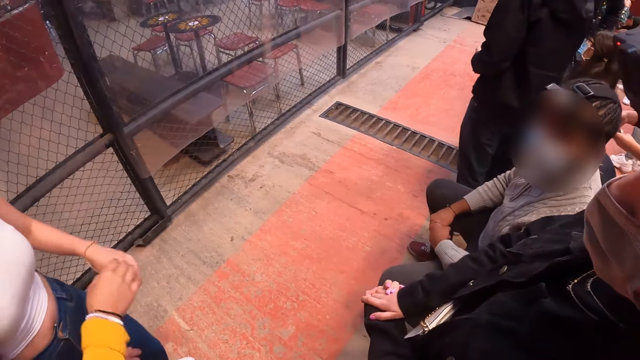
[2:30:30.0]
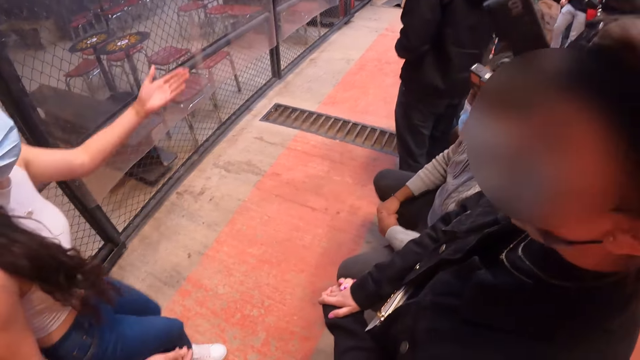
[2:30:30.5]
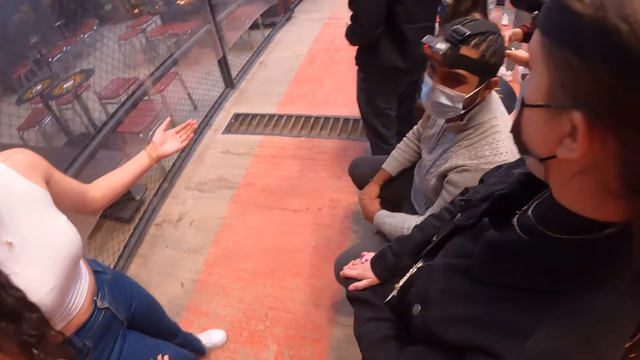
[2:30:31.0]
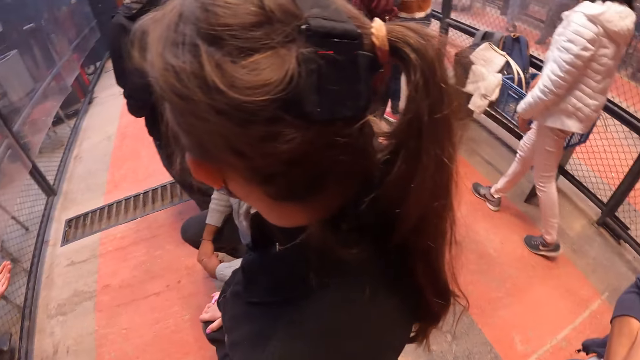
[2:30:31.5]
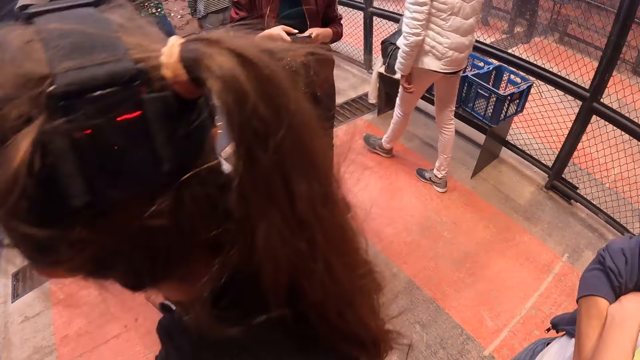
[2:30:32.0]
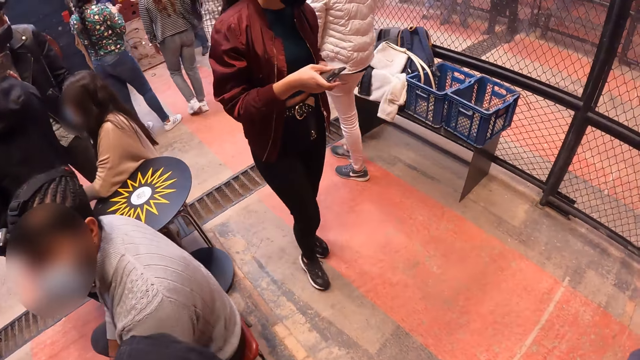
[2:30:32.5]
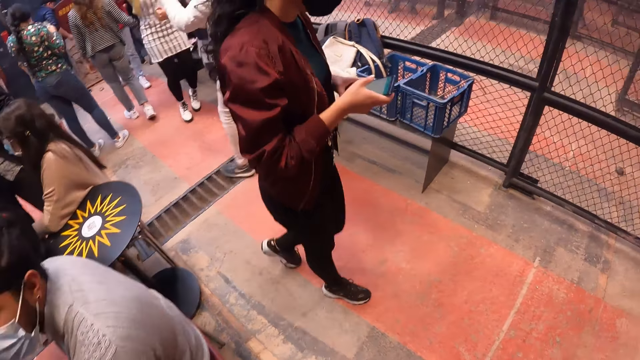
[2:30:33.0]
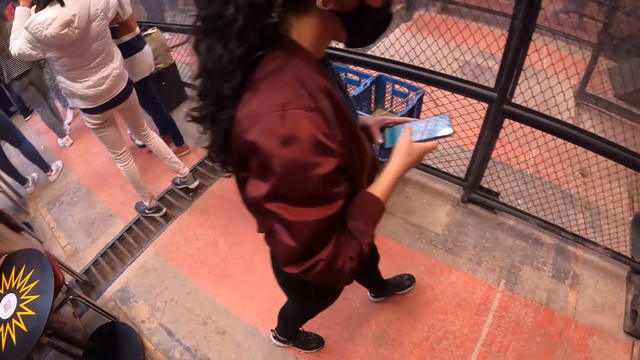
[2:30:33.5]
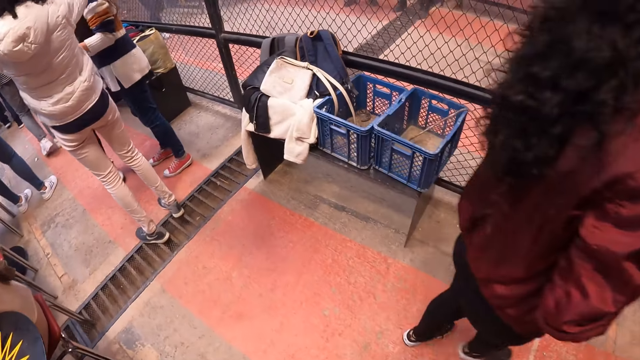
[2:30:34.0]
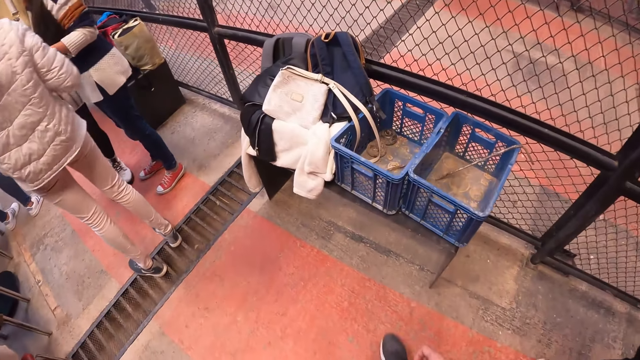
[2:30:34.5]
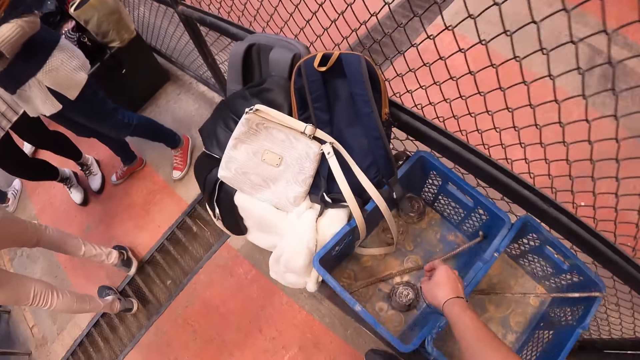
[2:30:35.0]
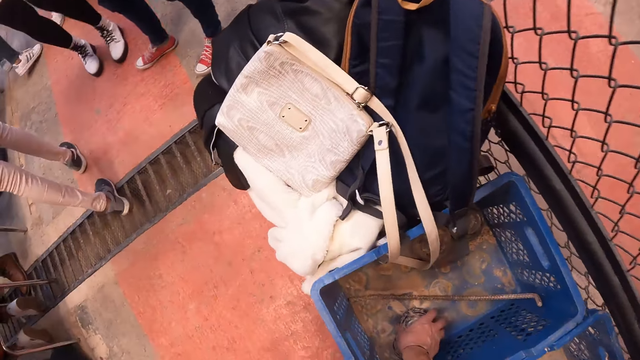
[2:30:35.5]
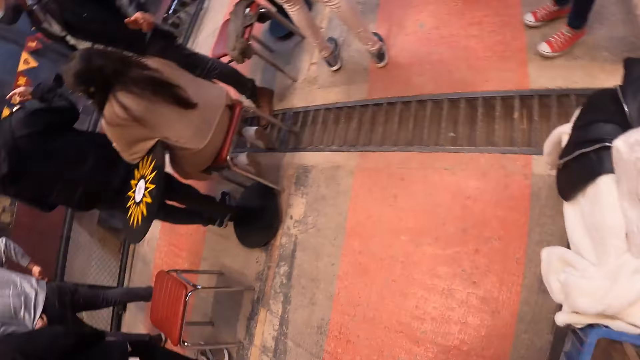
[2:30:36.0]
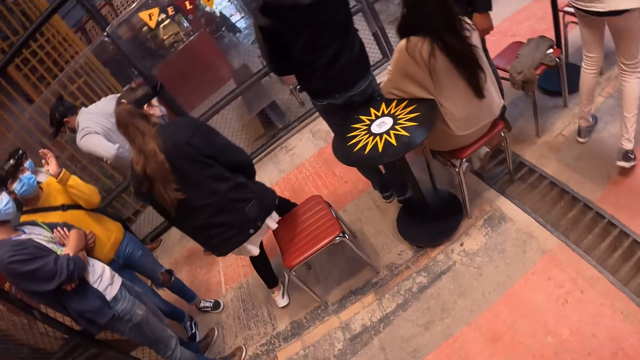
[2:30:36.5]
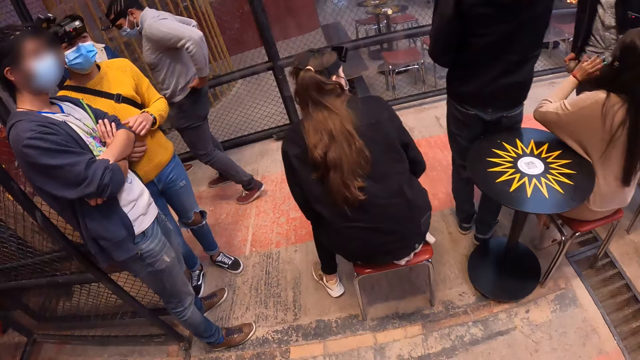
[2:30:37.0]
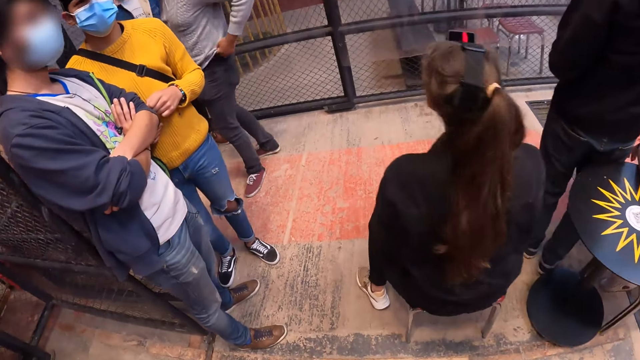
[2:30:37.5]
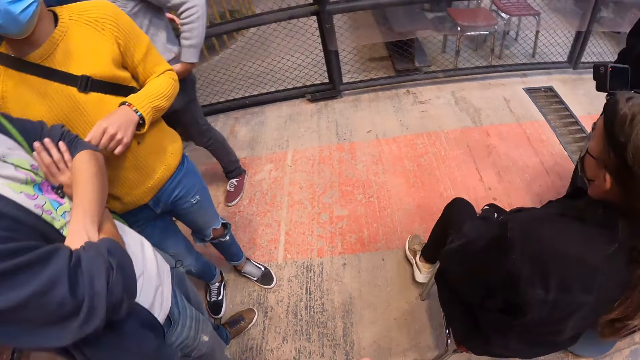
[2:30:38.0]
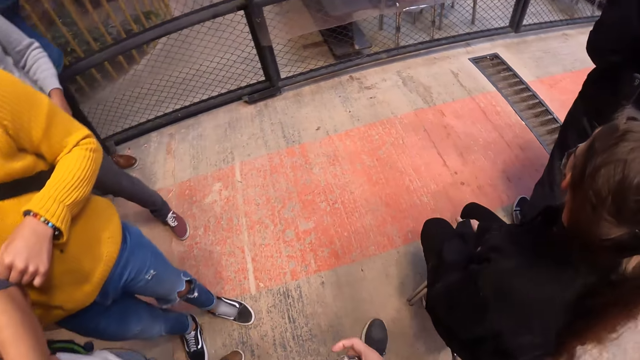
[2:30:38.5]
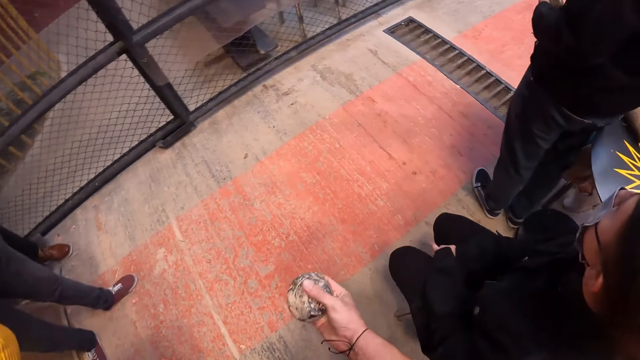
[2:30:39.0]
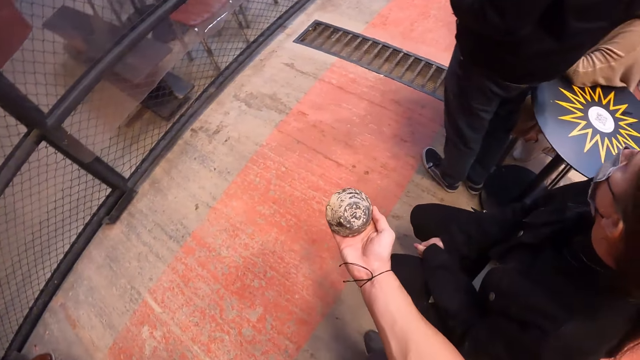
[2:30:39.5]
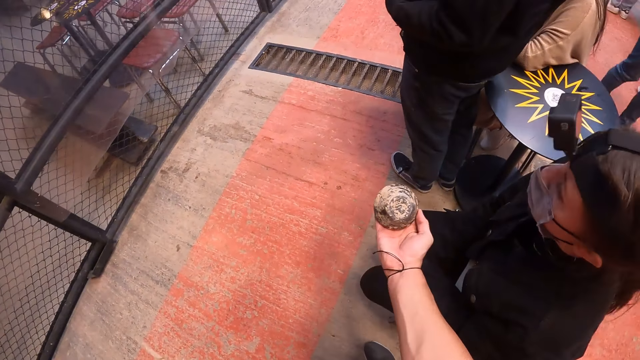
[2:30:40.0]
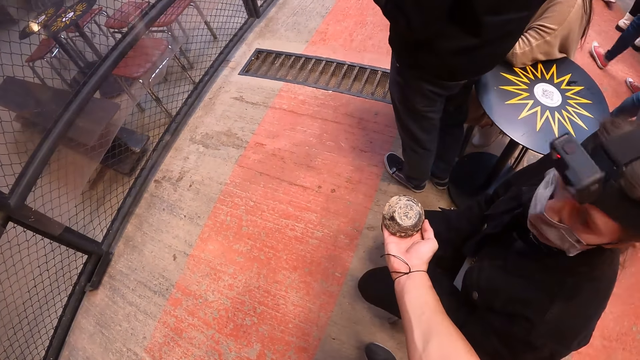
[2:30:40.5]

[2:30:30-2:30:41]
A man converses with a woman. The woman converses with the man. The camera wearer looks around the room. Another woman uses her phone. The camera wearer walks around the room. He picks up a metal disc in a basket with his right hand. A woman sits on a chair. The camera wearer stretches the metal disc in his hand to the woman.

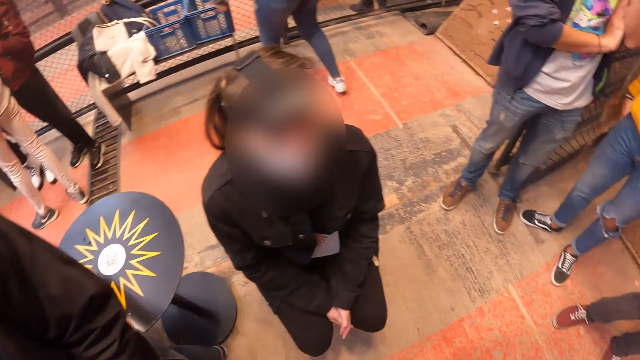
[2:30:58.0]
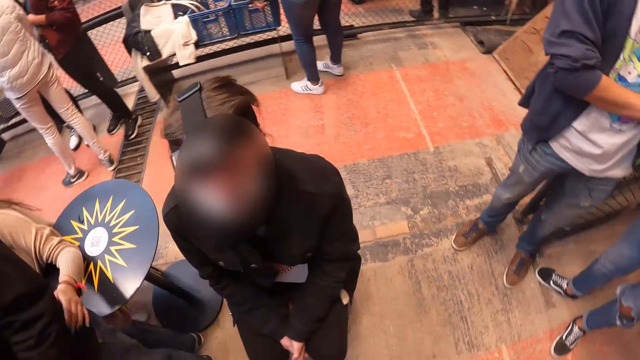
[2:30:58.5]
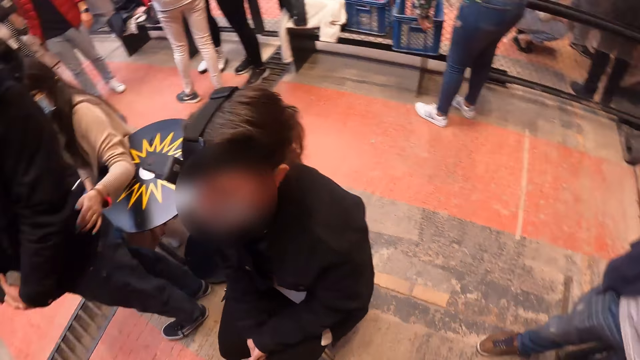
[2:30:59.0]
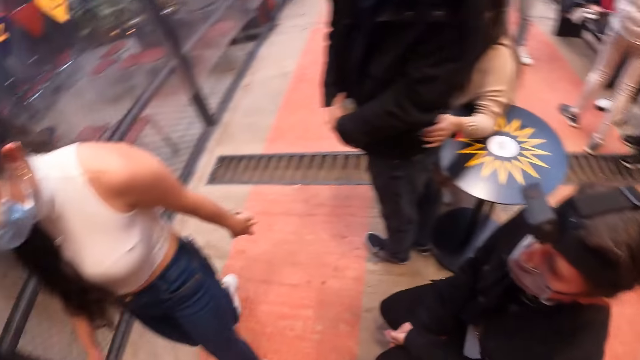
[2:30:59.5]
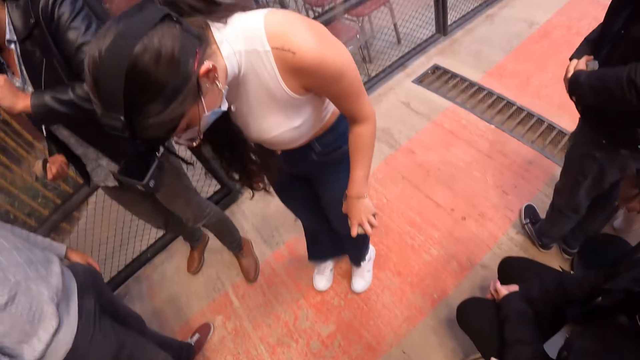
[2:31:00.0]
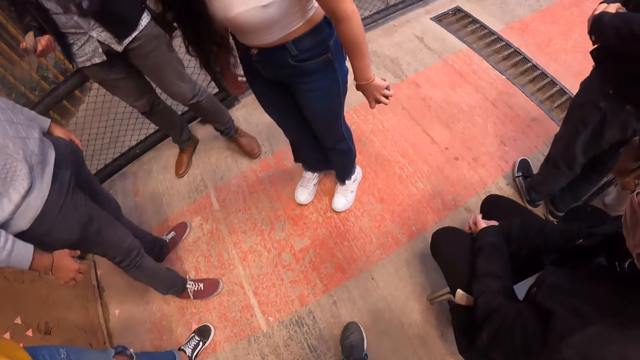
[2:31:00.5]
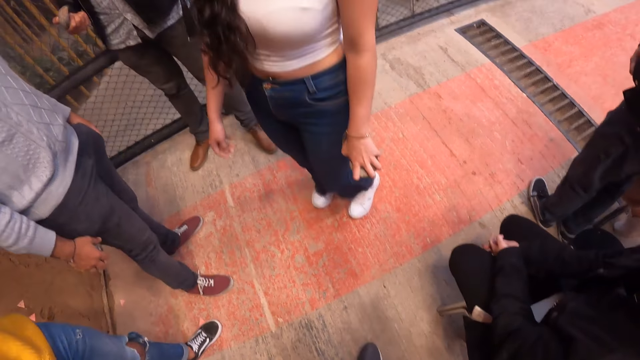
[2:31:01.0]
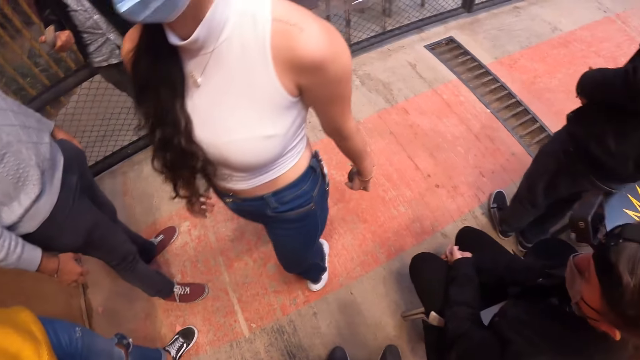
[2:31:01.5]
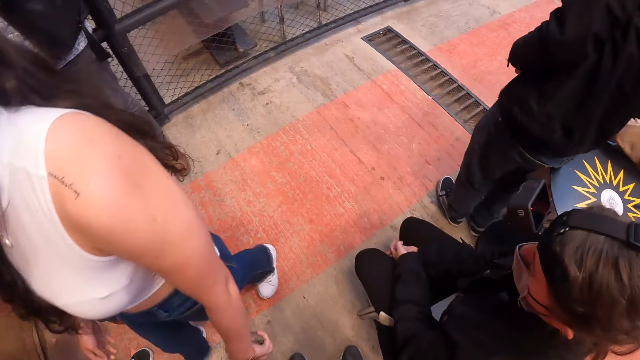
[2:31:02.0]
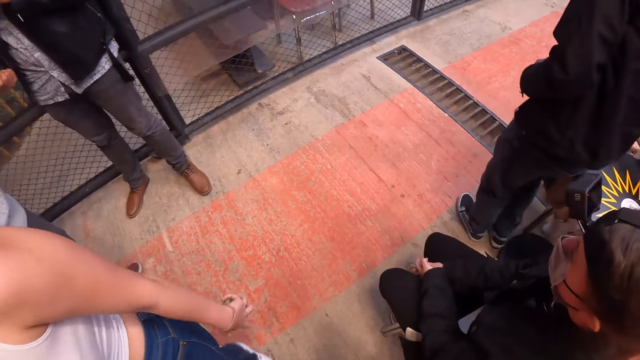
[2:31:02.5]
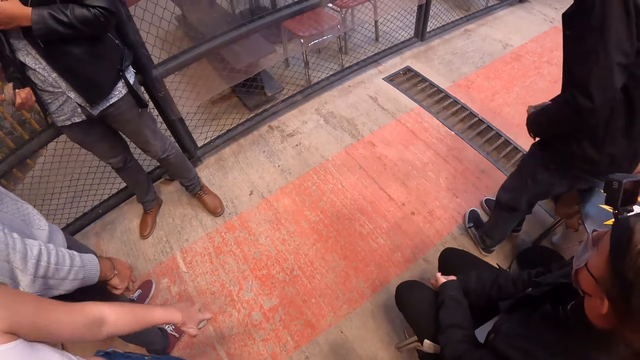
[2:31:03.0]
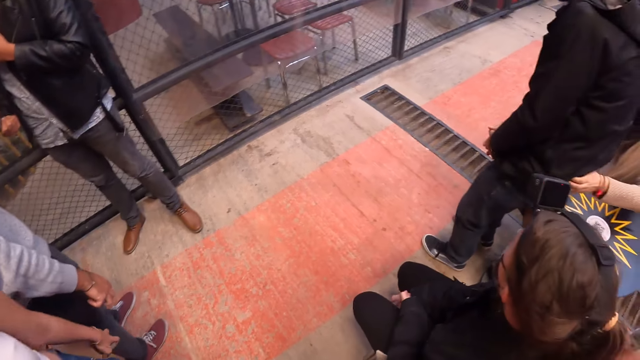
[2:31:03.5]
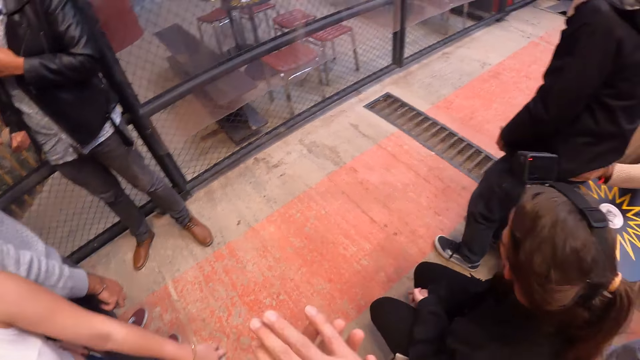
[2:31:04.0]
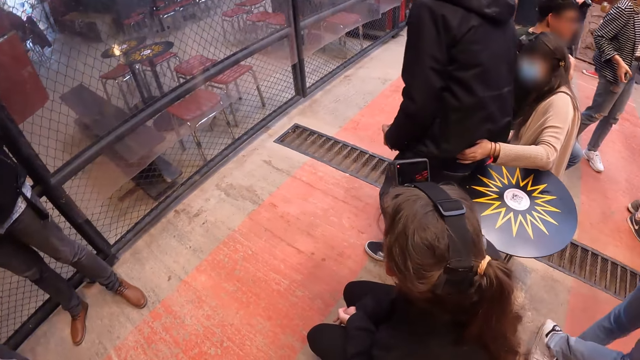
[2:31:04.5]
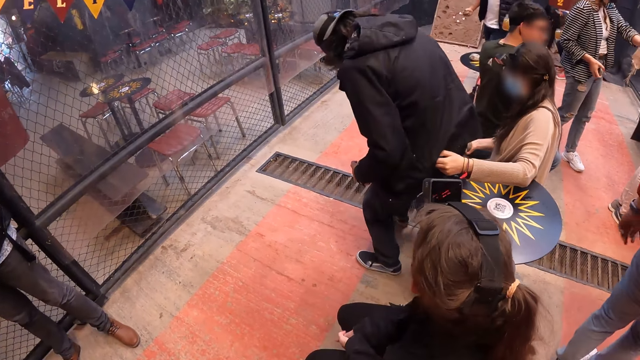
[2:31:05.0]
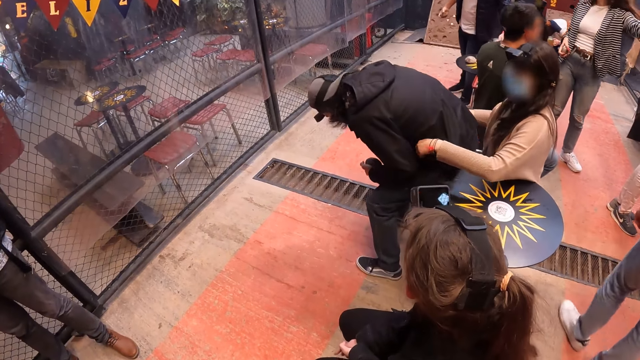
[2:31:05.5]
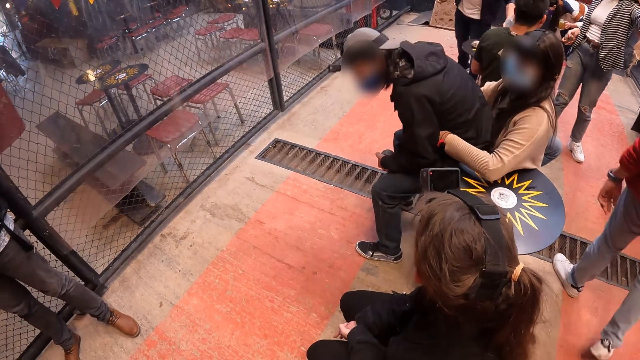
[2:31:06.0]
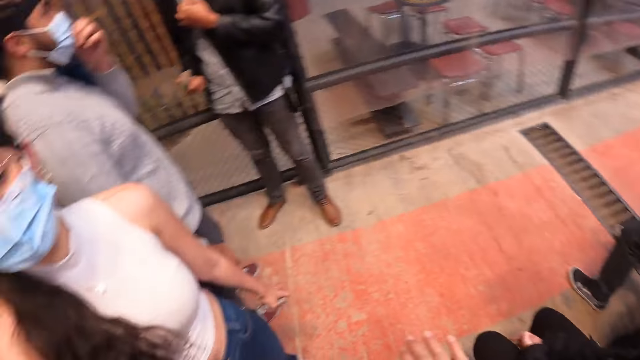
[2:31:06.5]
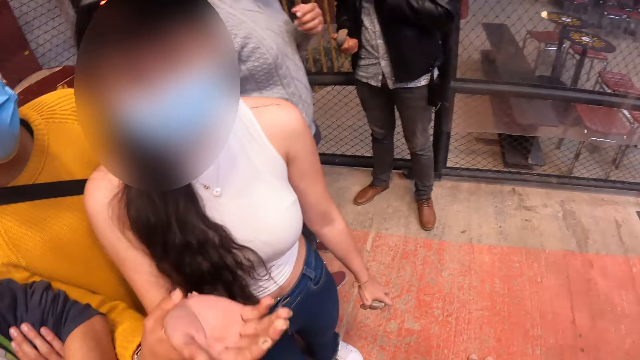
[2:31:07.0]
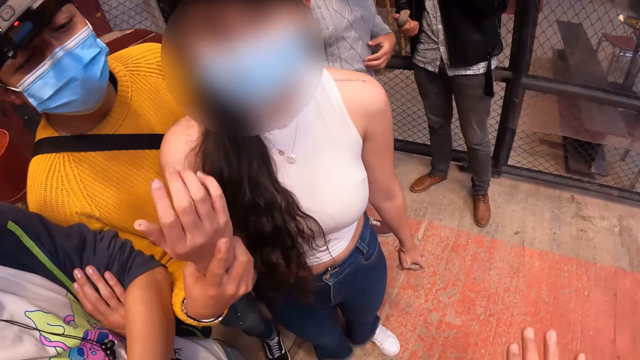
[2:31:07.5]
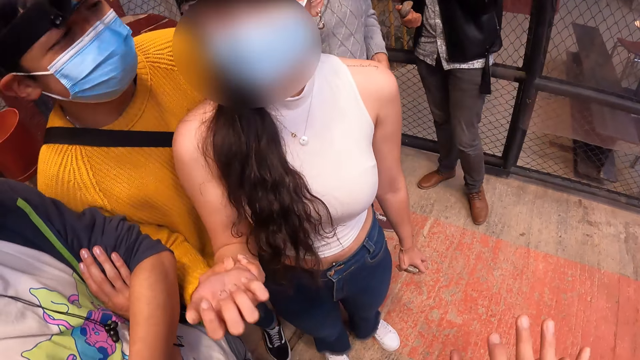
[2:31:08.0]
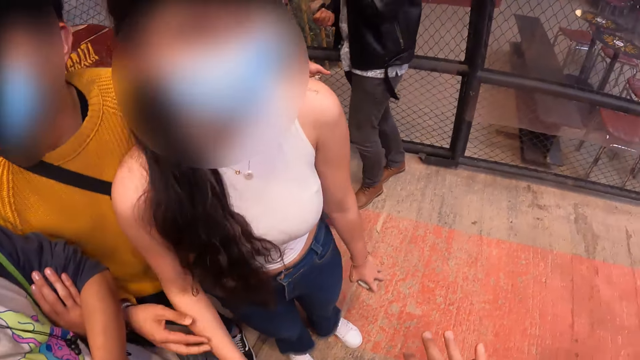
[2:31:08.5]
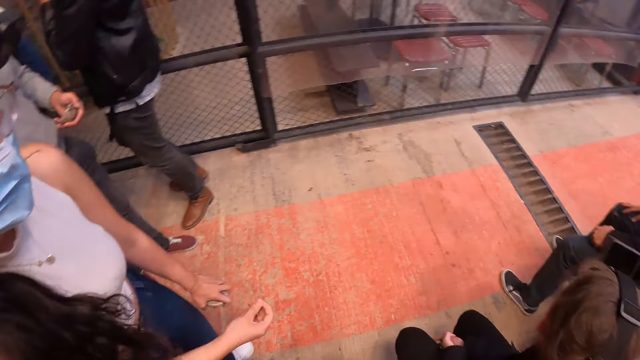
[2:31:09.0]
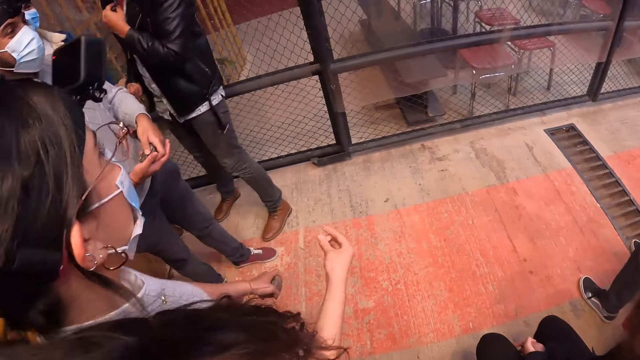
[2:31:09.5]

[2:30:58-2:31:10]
The camera wearer looks around the room. They converse with a woman. The woman converses with the camera wearer.
